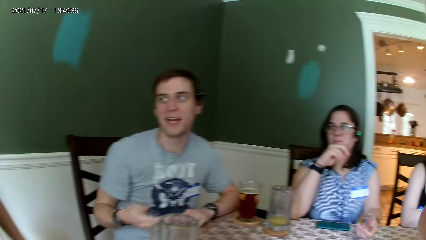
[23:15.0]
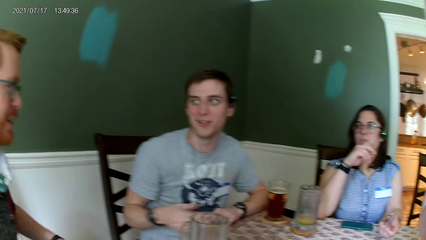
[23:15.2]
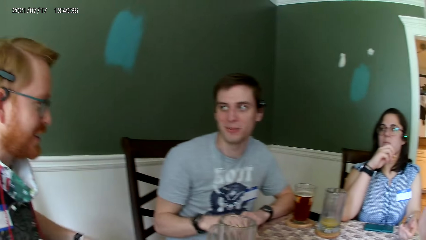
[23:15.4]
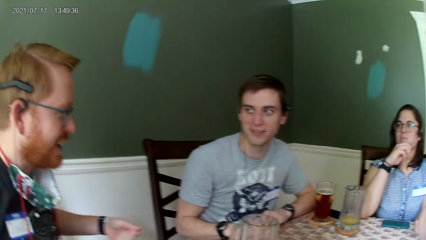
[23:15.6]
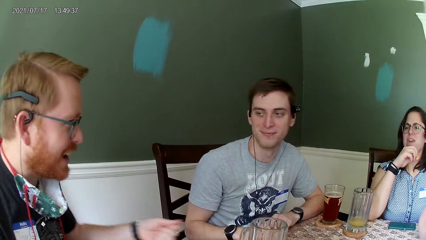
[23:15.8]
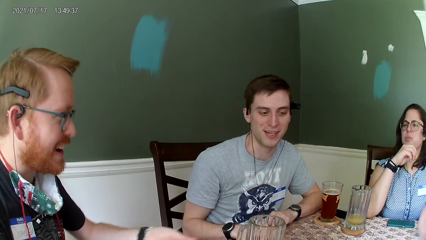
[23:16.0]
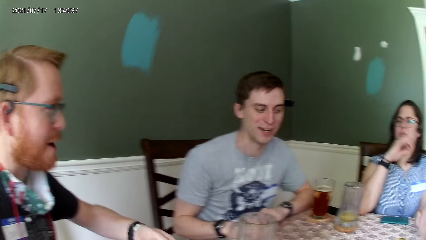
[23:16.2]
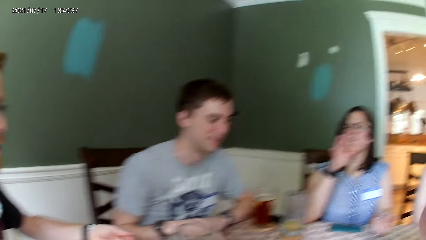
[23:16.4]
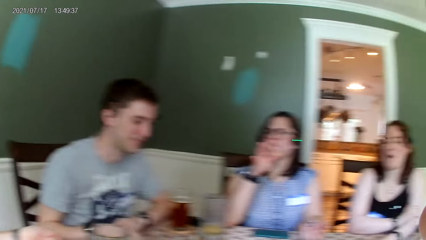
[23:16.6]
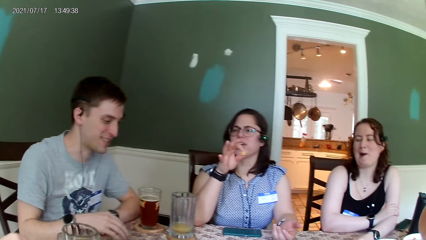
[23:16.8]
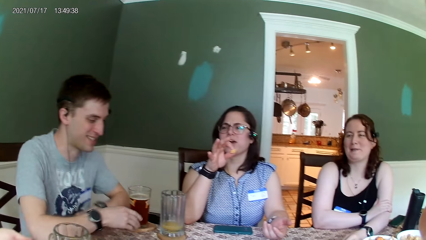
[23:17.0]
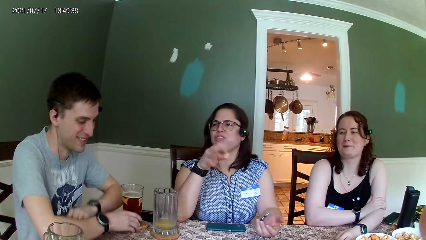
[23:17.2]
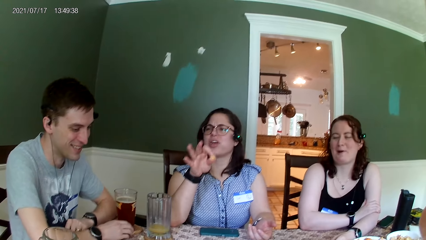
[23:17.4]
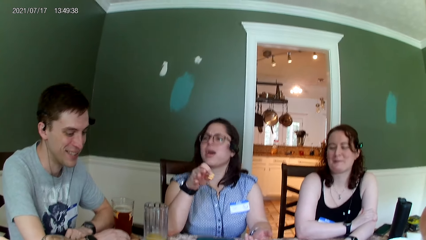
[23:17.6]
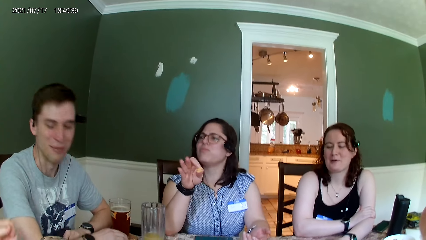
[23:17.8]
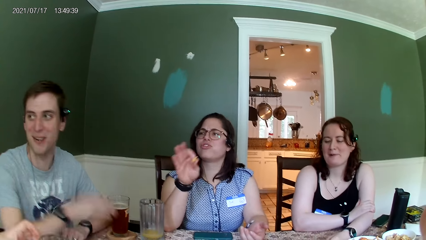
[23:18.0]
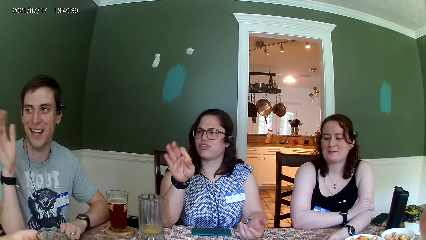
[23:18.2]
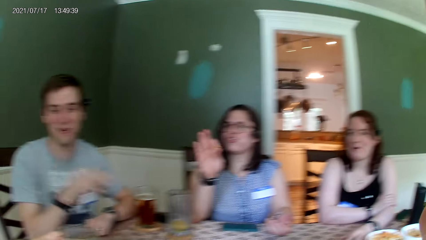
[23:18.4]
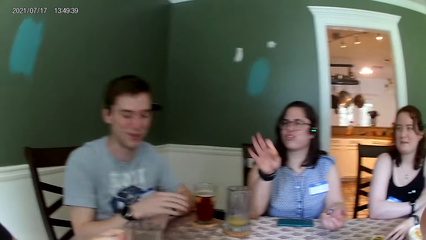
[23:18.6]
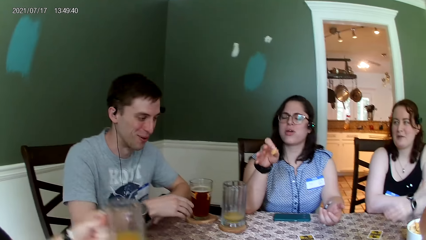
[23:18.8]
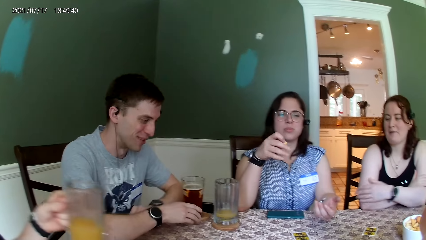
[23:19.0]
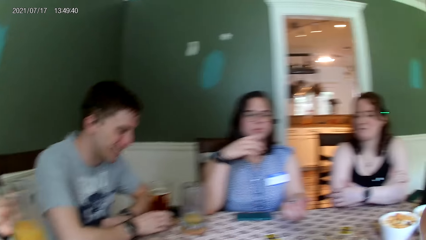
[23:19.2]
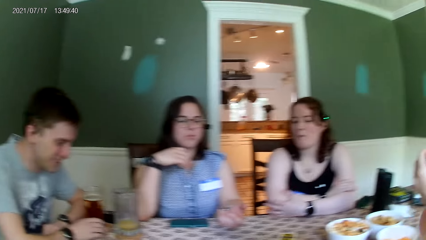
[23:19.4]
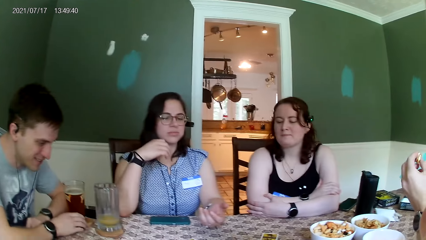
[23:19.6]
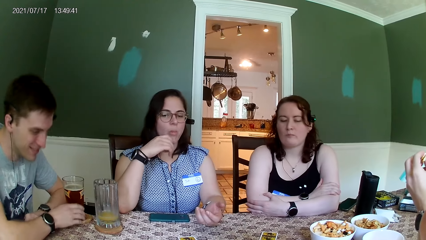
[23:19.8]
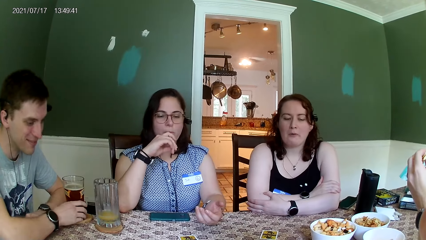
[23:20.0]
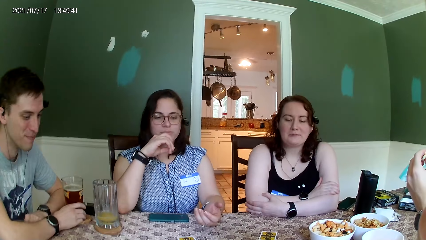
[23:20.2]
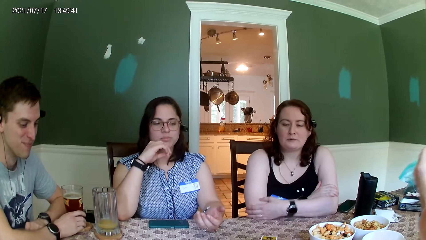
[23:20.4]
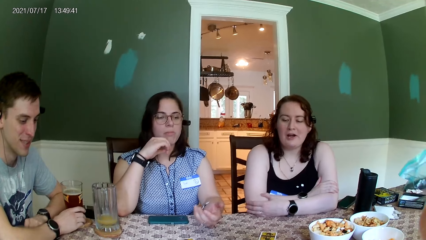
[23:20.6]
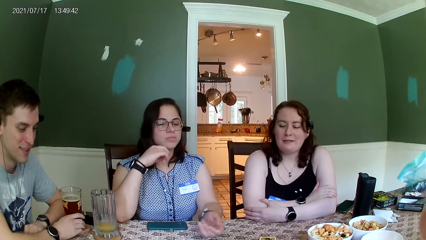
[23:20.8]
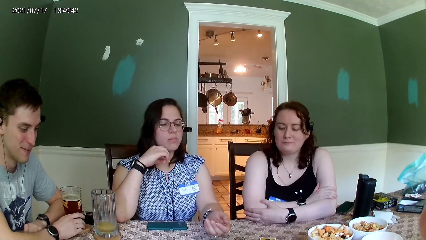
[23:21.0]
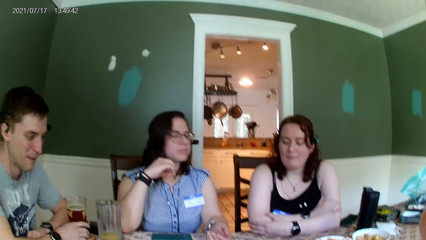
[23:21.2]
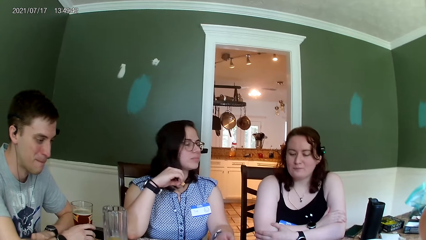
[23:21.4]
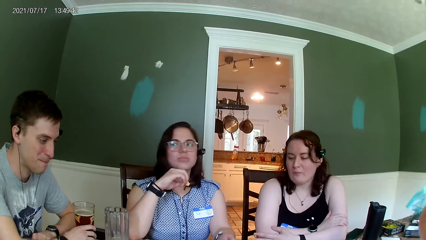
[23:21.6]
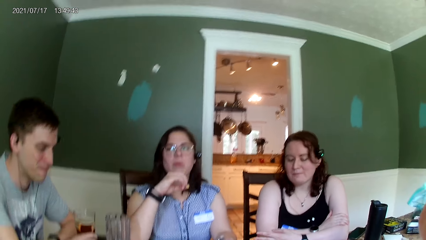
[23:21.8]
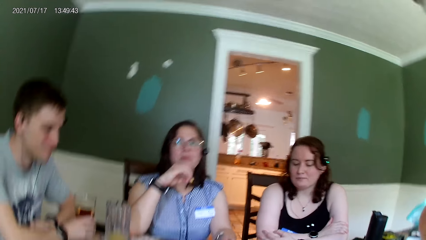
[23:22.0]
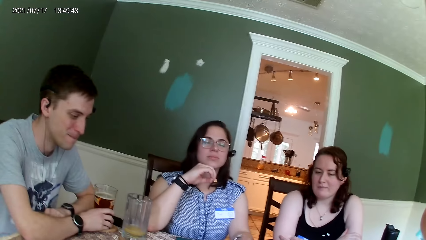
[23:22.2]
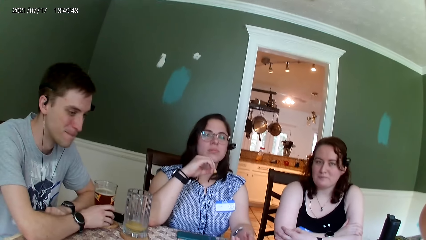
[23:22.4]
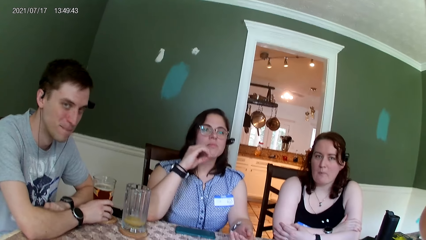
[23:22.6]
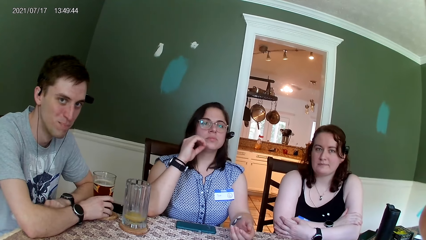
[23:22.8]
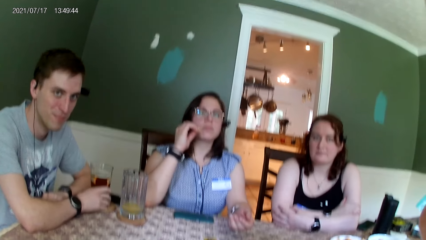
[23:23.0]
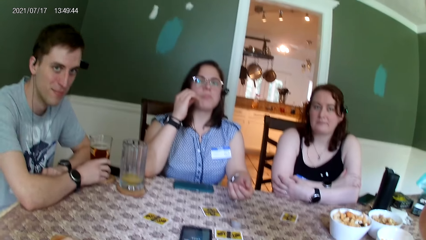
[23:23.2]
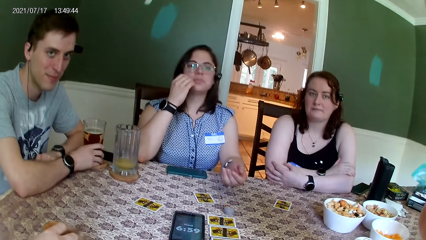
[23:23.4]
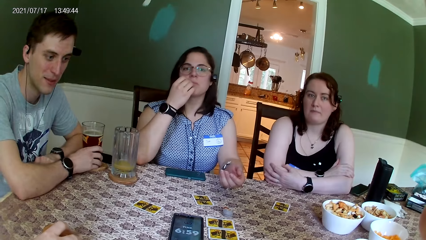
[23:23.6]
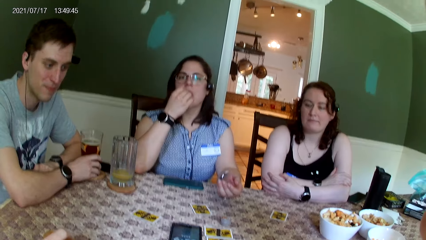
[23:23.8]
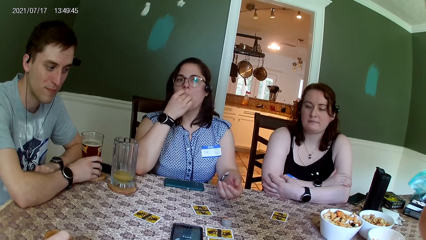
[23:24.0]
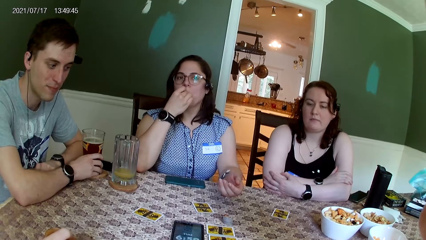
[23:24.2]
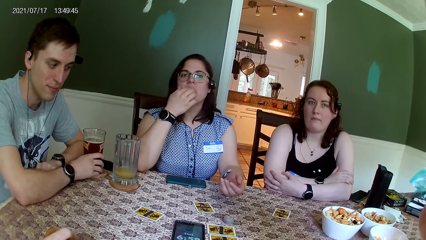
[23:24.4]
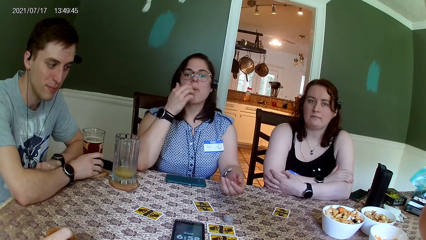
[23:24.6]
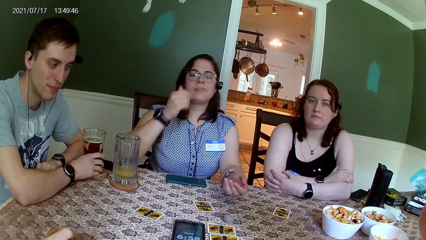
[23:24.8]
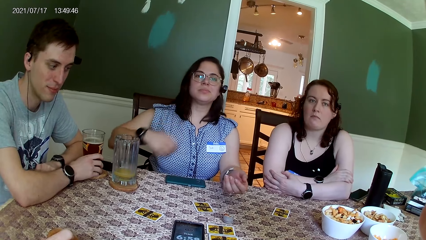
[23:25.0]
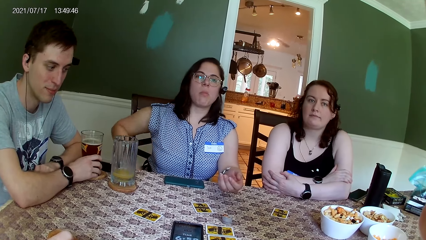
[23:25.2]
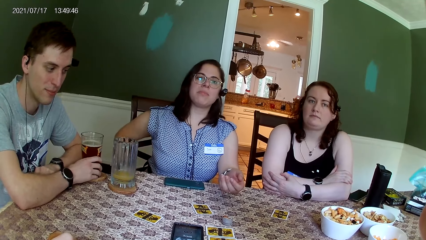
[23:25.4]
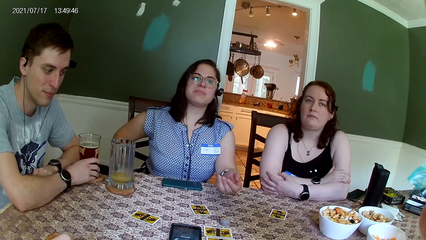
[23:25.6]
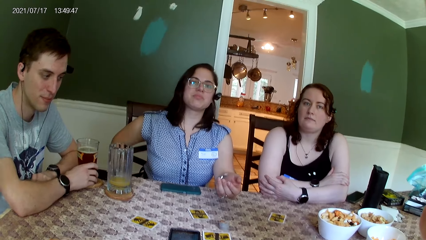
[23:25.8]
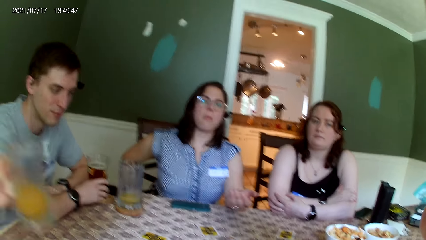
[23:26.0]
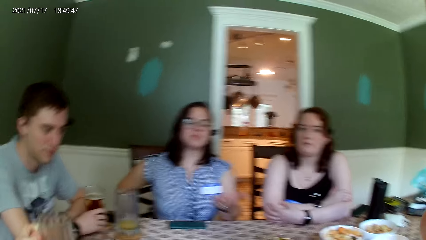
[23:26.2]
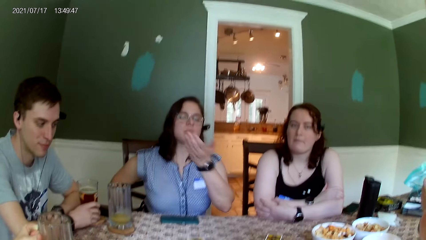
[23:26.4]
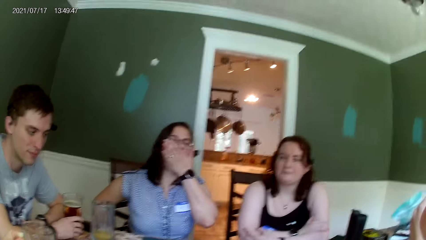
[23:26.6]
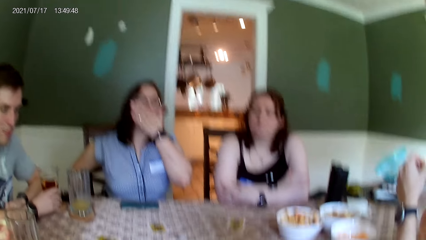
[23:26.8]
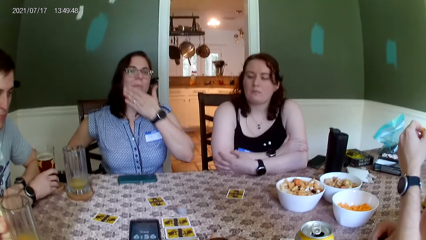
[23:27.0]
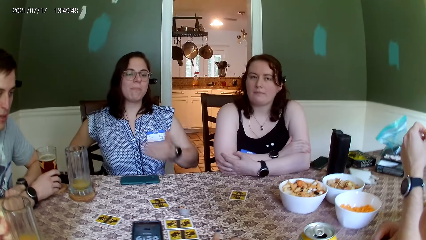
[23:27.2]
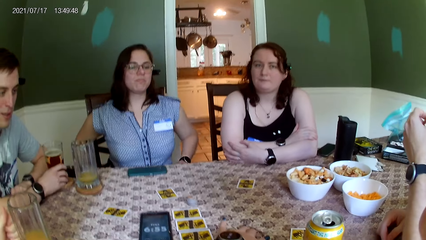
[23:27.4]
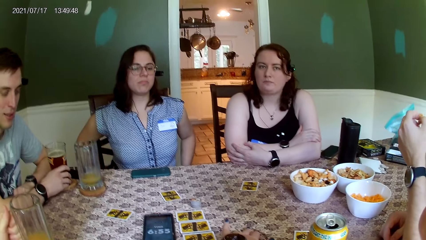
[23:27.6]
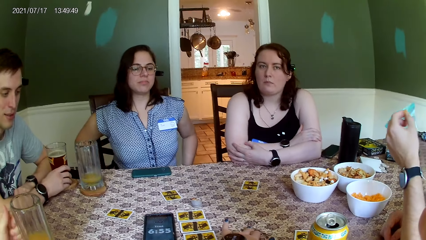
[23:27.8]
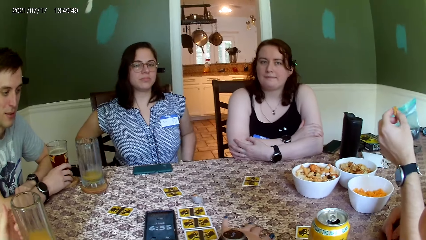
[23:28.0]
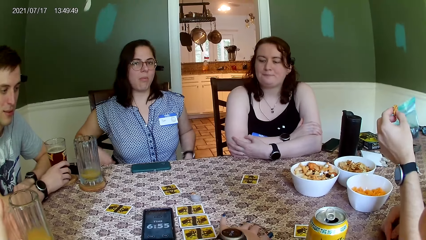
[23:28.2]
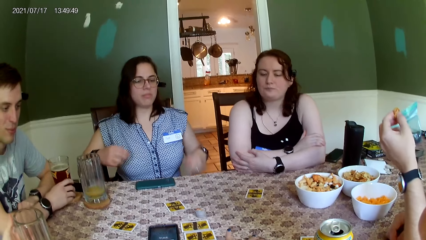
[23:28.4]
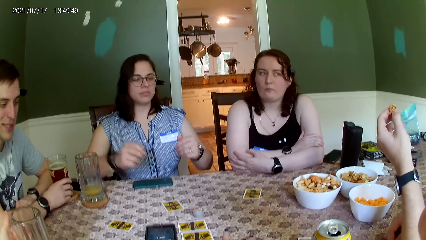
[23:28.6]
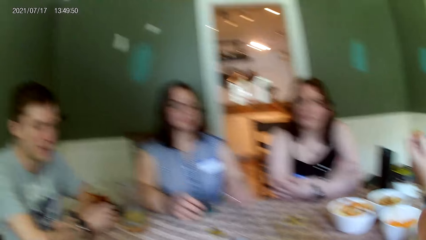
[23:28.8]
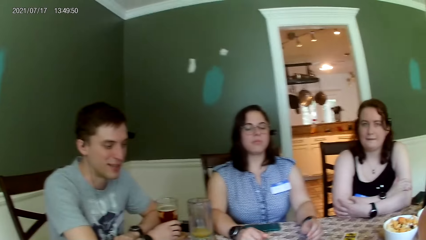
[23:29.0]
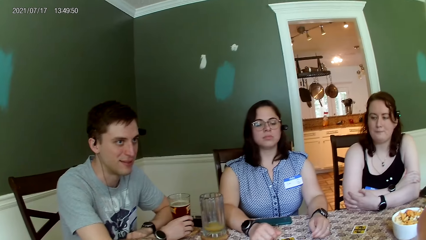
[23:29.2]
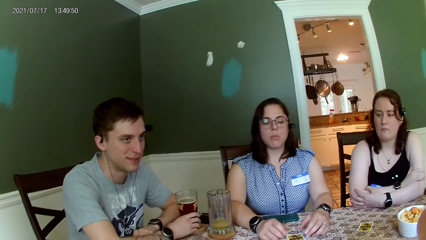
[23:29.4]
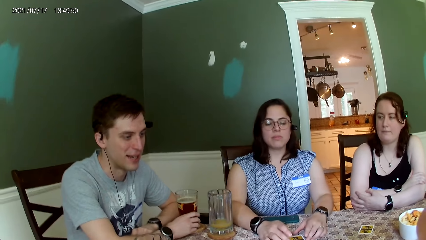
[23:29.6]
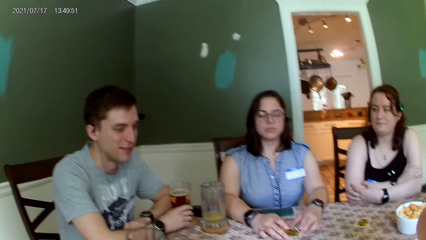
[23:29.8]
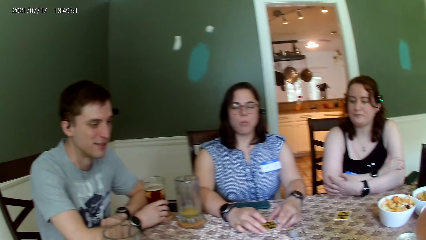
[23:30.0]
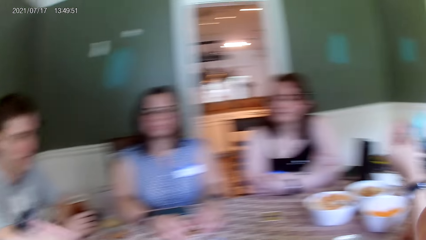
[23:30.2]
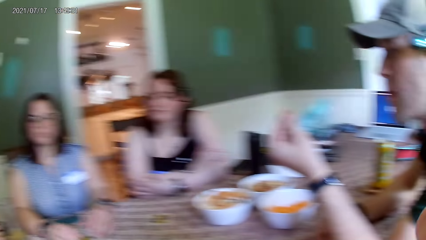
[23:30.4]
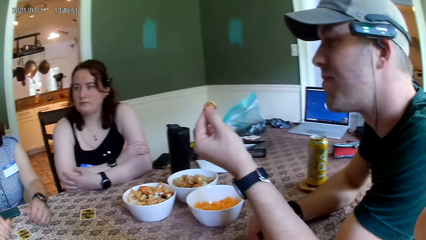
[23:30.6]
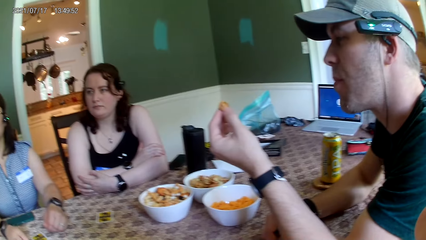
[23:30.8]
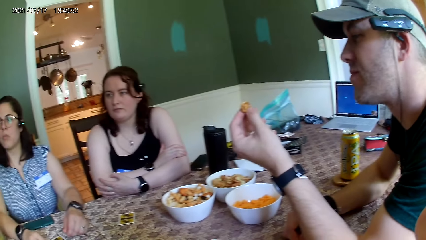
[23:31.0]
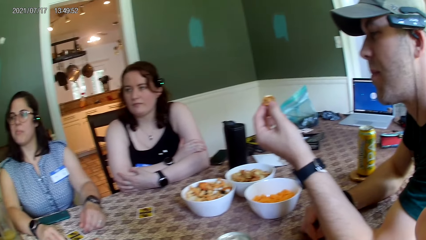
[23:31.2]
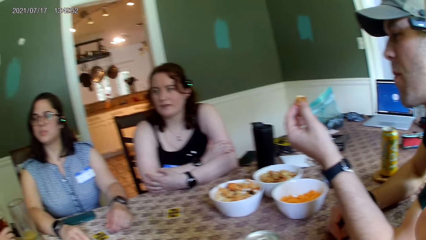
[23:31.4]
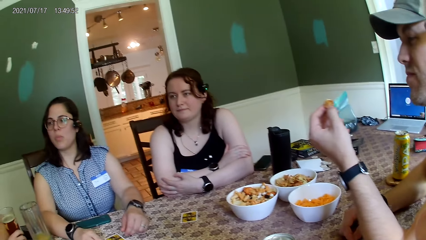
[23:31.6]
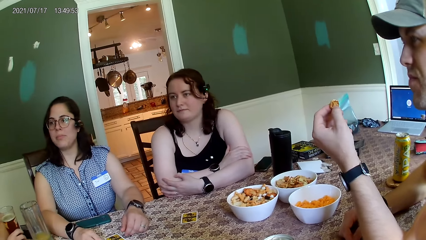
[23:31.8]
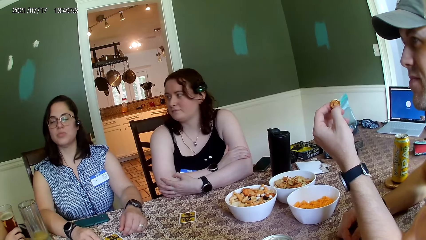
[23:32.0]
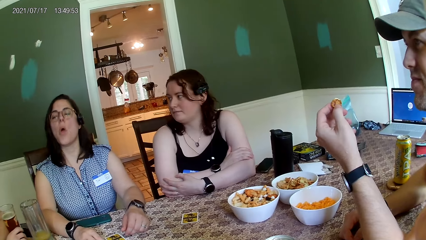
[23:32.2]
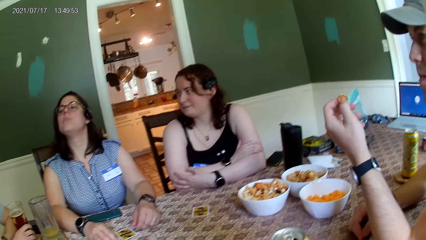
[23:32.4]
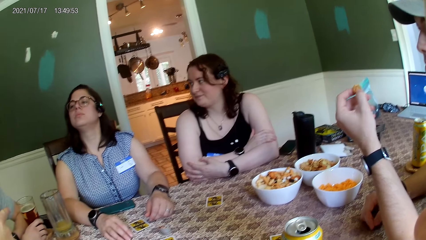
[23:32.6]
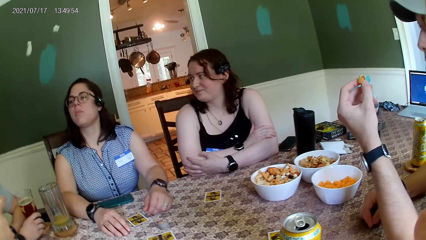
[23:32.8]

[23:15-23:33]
The camera wearer looks at a person and listens to the person. They look at another person. A man picks a tumbler from the table with his left hand. The camera wearer looks at the first person. Another man places his right hand on the tumbler on the table. The camera wearer looks at a third person. A woman eats the cookie in her right hand. The first man drops the tumbler on the table with his left hand. The woman eats the cookie in her left hand. The camera wearer looks at a fourth person.
